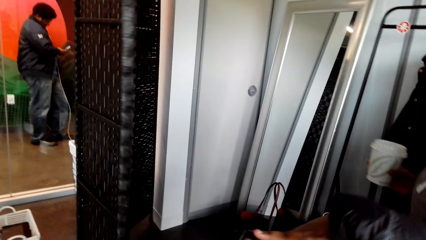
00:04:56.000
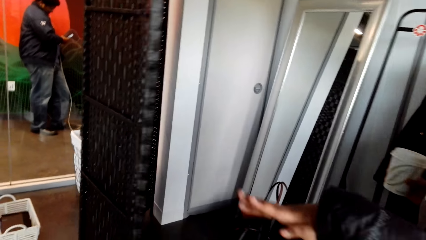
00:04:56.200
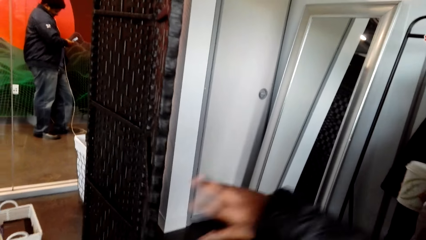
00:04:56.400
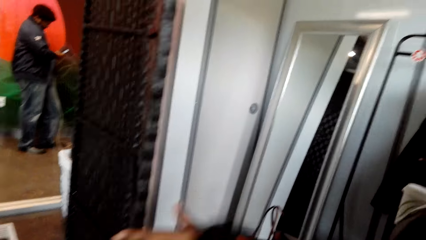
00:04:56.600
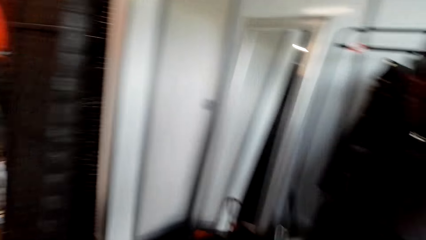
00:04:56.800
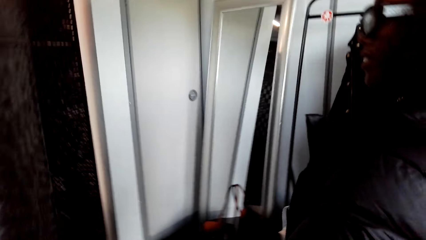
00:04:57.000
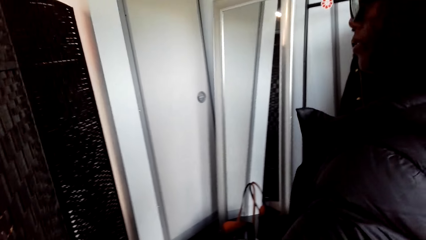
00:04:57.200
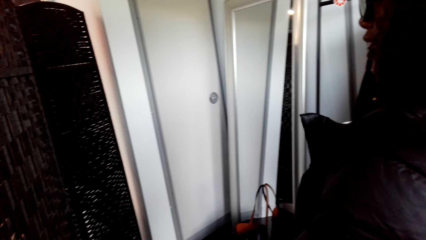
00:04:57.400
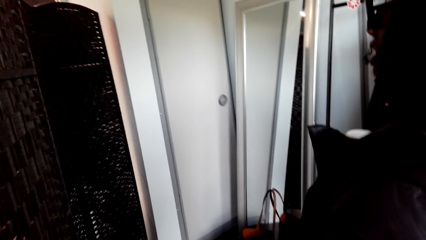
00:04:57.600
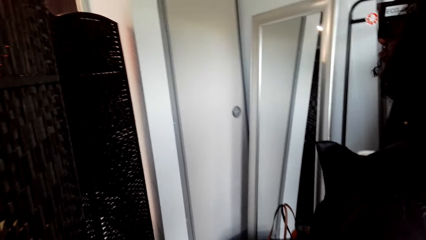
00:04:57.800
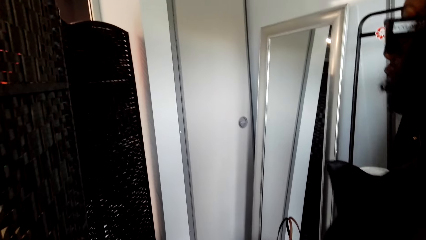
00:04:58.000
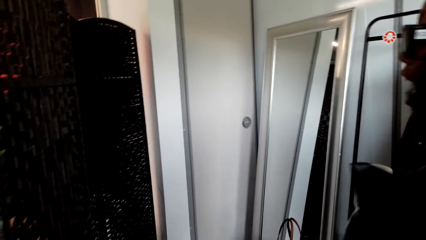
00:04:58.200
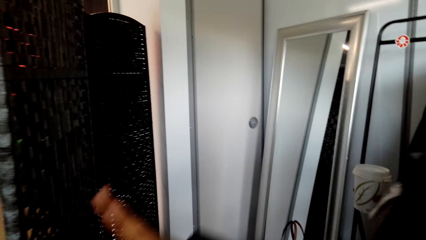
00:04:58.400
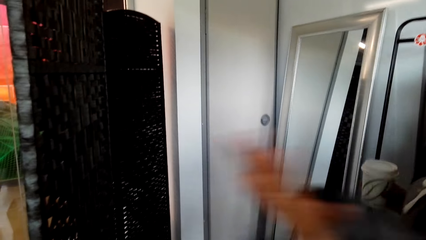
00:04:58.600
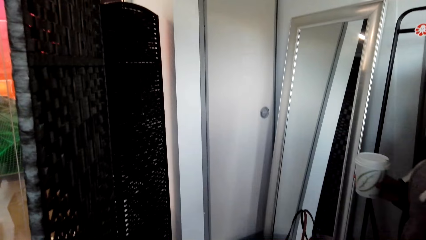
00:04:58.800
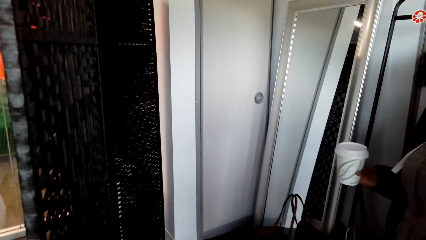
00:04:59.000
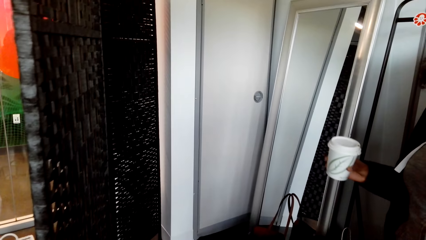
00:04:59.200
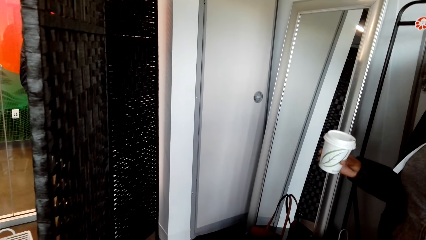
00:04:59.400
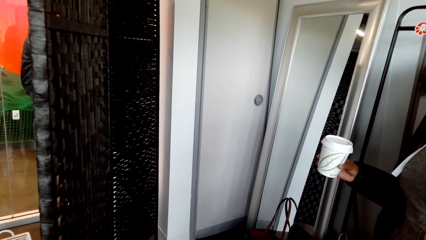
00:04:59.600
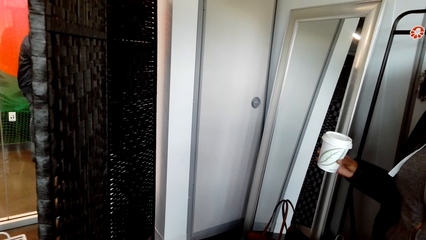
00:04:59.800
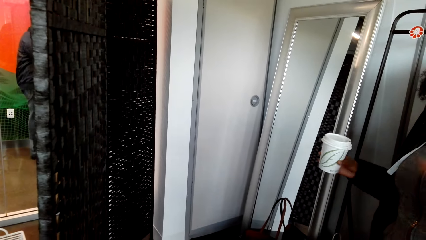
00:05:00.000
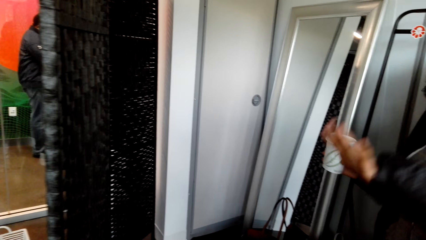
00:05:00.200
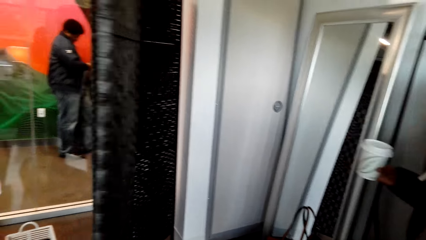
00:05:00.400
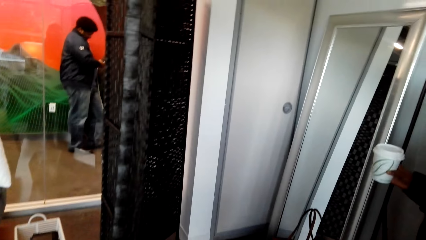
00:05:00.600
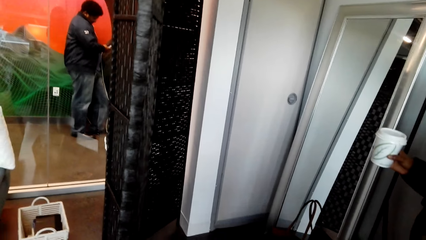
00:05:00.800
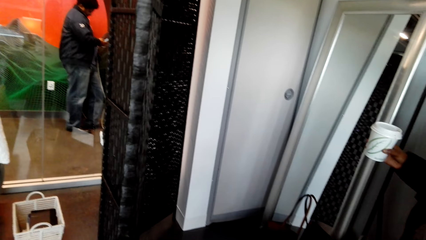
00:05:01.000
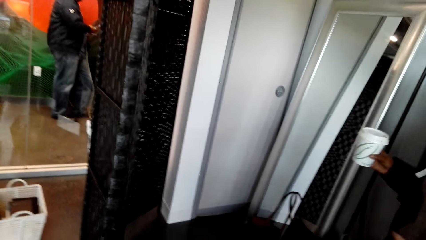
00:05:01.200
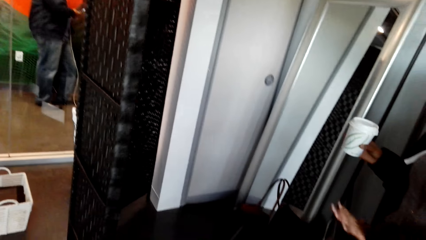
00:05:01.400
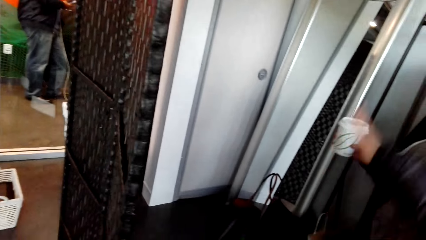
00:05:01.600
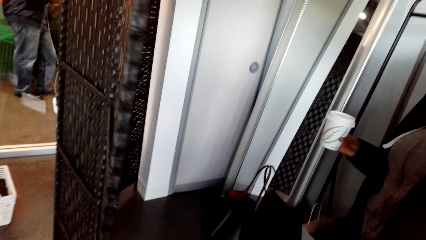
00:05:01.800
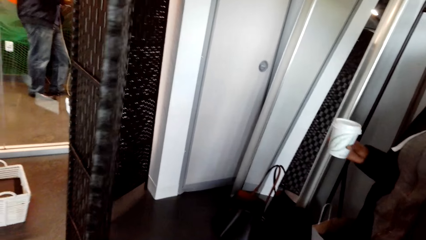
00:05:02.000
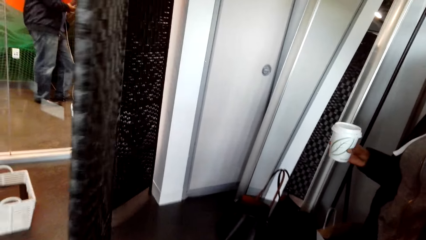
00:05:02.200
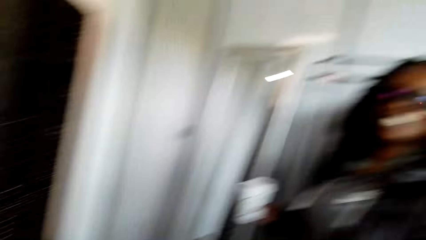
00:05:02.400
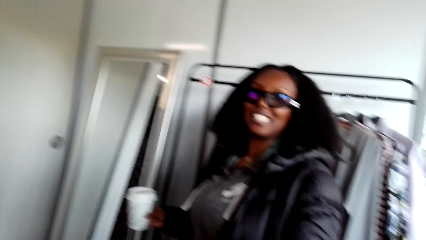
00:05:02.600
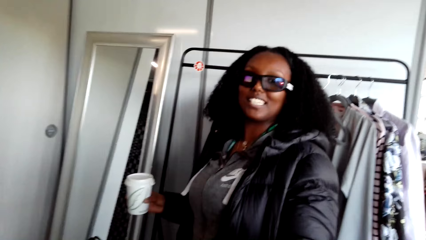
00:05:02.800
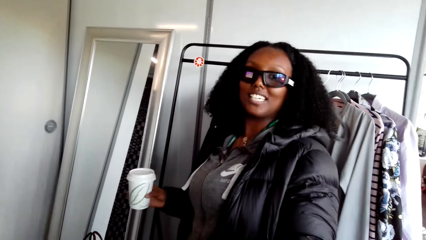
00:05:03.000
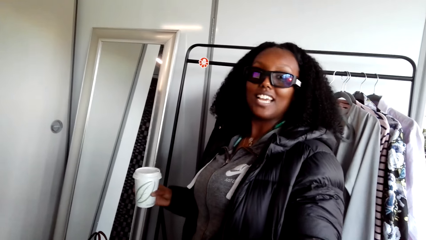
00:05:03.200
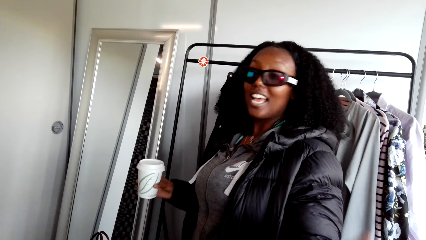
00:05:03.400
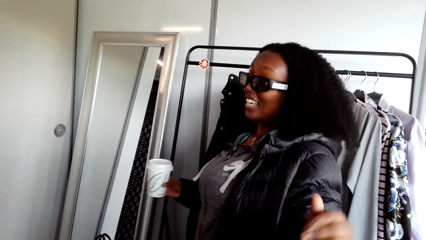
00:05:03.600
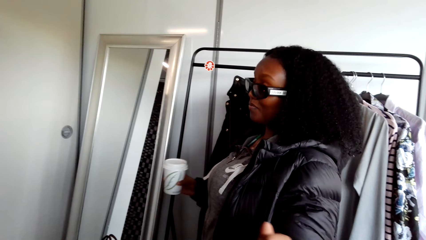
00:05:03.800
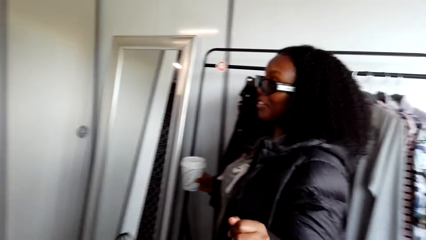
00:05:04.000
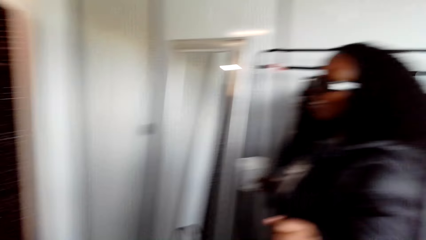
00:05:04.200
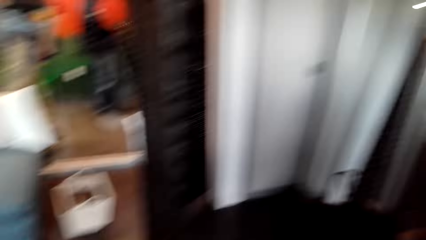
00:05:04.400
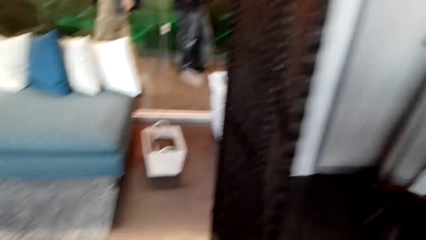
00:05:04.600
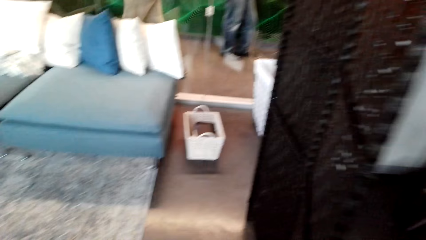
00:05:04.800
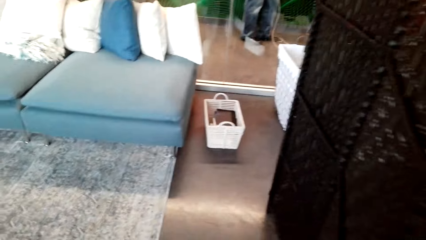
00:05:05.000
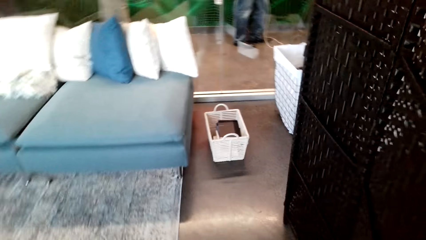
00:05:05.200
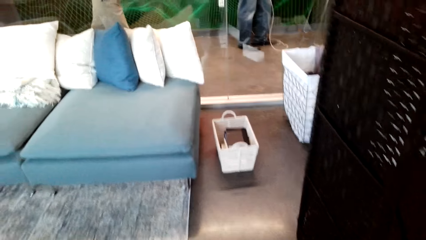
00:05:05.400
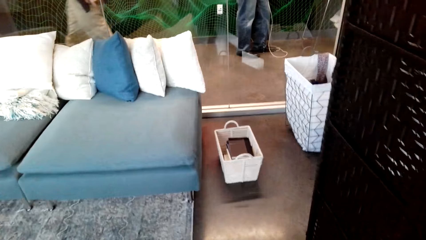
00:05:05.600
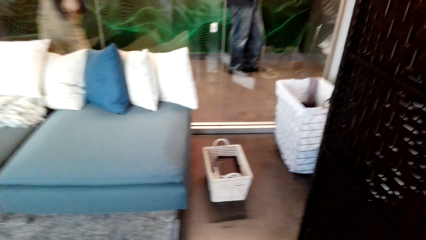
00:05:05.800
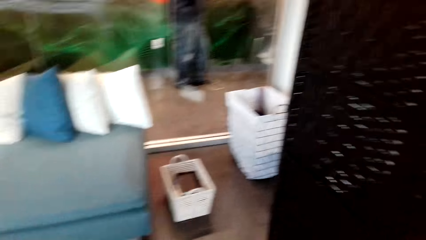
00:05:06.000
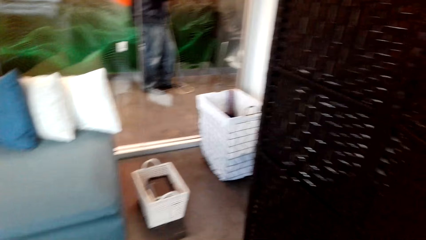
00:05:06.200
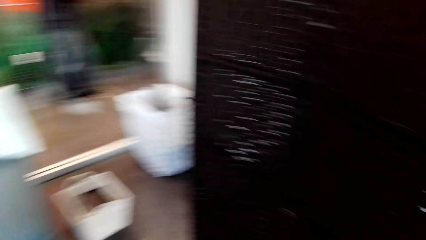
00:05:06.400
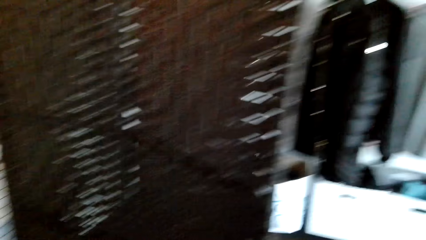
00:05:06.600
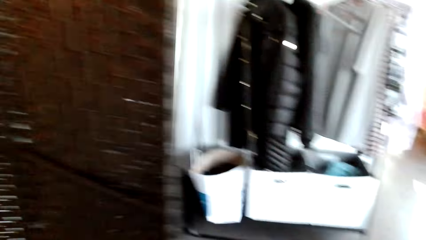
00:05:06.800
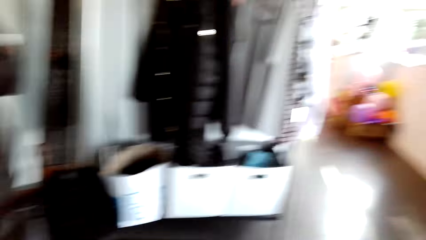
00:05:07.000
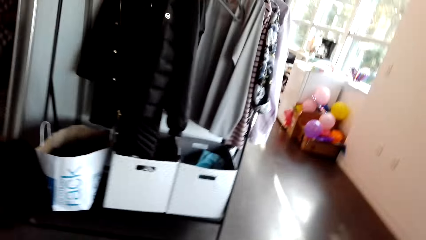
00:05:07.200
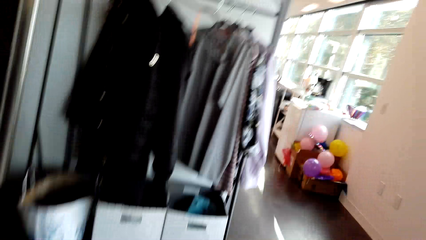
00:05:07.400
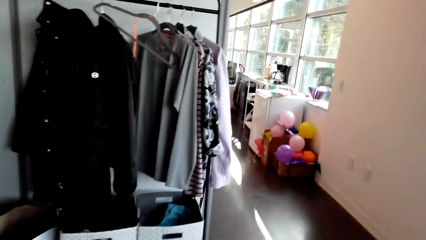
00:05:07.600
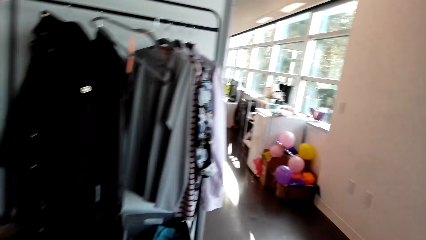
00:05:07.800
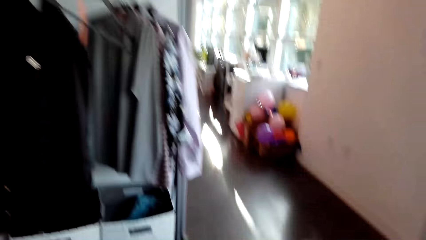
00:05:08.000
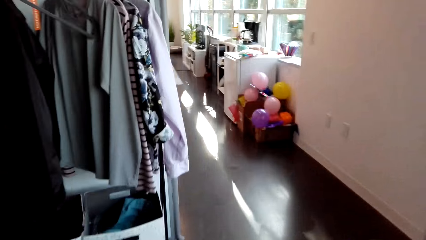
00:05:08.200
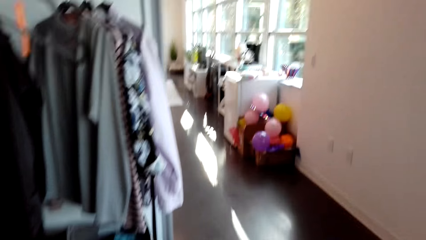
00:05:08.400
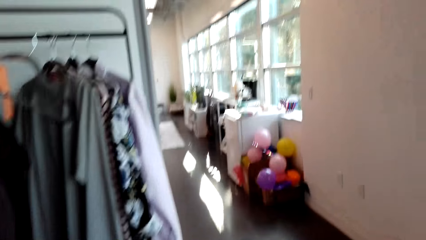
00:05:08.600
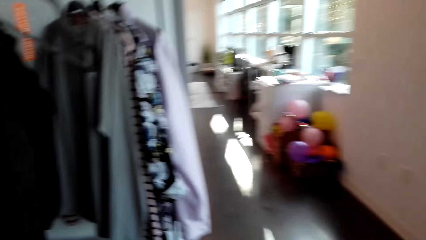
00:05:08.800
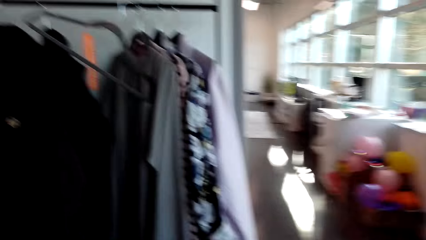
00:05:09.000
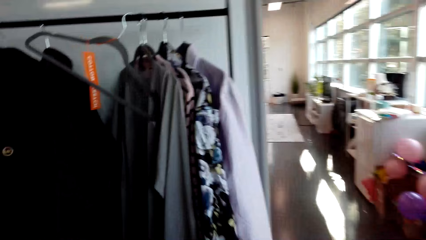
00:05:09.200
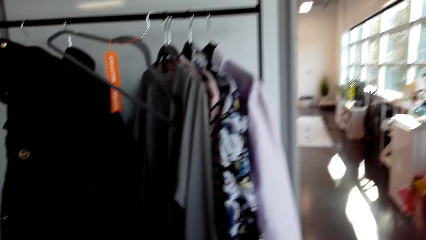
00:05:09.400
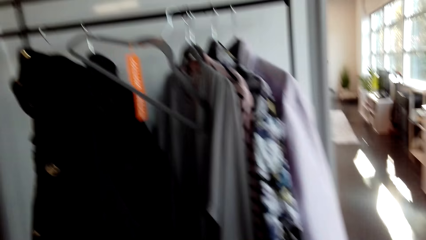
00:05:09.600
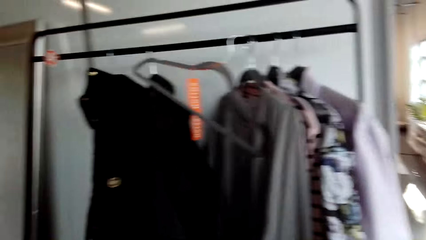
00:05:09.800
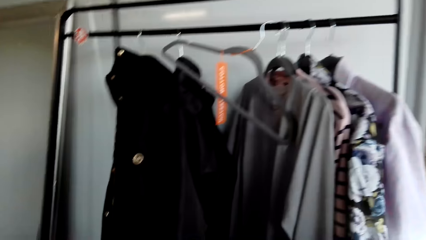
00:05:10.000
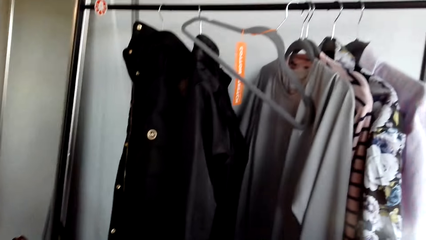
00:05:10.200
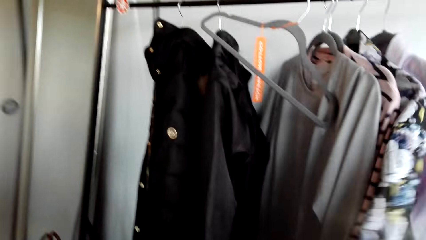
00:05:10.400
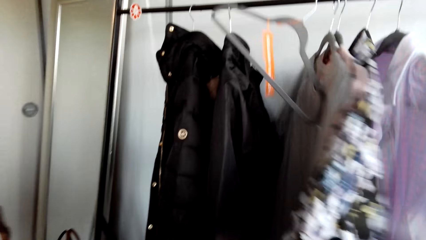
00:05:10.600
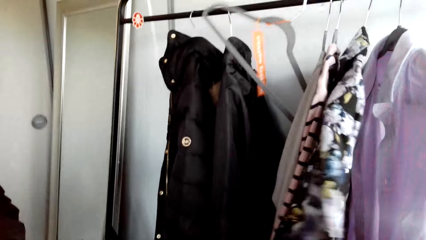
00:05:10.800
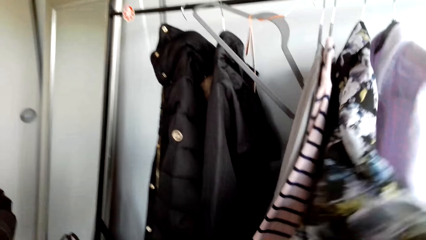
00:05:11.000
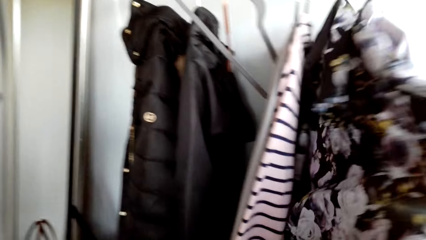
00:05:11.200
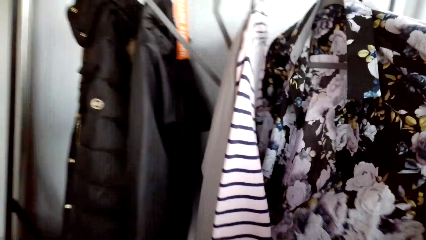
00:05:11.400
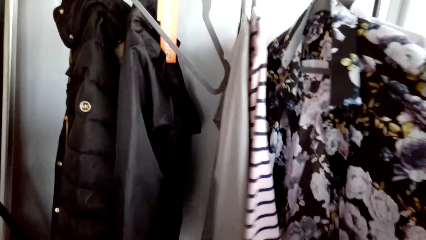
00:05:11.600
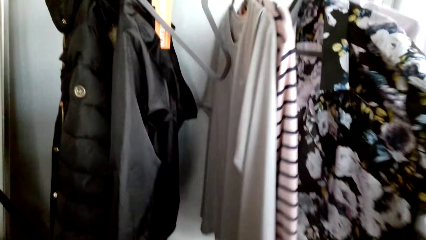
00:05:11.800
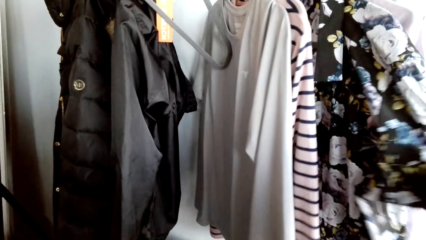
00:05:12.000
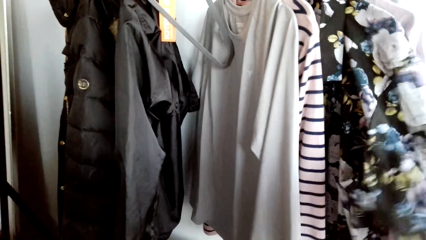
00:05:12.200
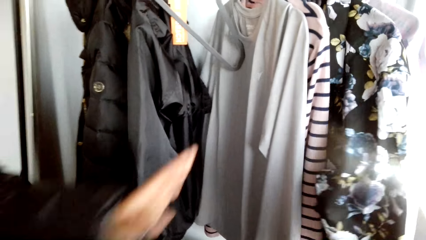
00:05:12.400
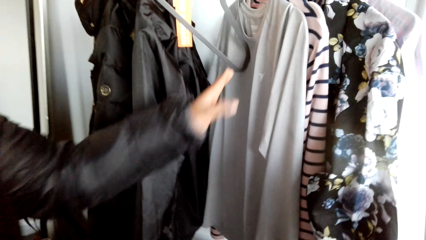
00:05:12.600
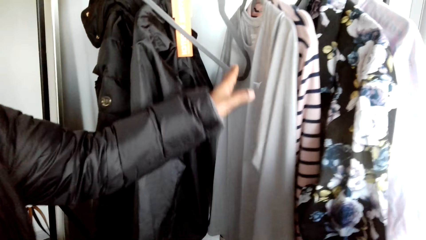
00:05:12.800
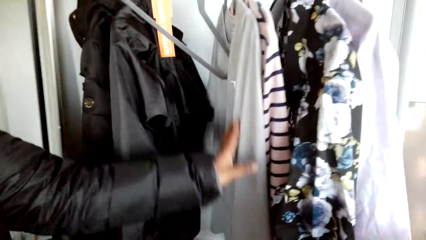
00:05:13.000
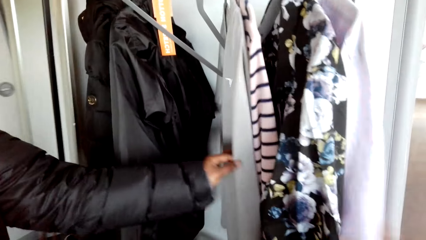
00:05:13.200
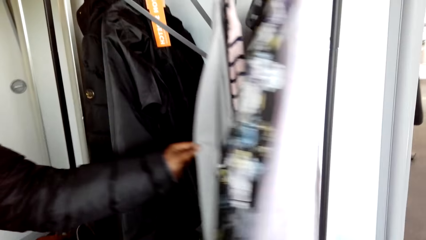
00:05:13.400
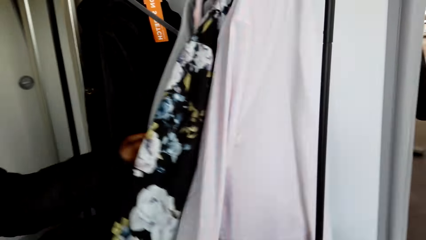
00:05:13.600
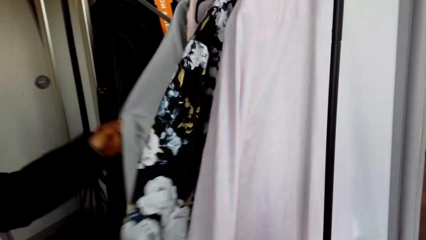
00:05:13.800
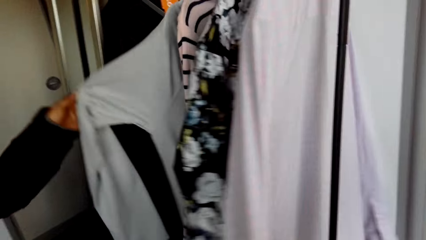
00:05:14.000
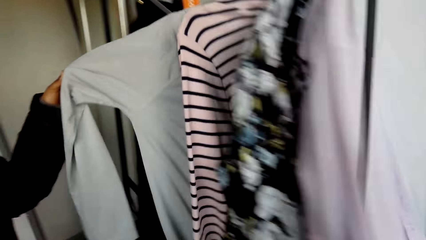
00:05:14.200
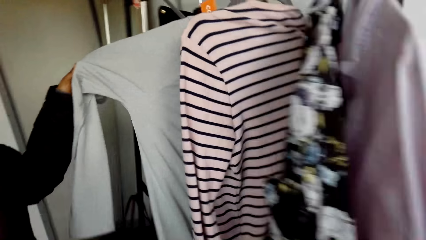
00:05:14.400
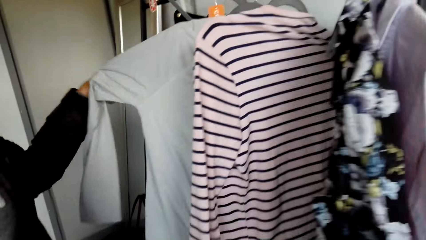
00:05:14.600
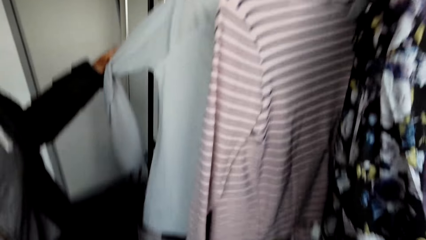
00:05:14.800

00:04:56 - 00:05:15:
The woman holds a door. She talks to the camera wearer. The camera wearer talks to the woman. The woman talks to the camera wearer. The camera wearer talks to the woman. The woman talks to the camera wearer. The camera wearer laughs. The woman talks to the camera wearer. The camera wearer laughs, looks around, and walks around. They talk to the woman, touch the cloth, and hold the cloth. The woman talks to the camera wearer. She holds the cloth. She talks to the camera wearer and touches the cloth with the left hand.
